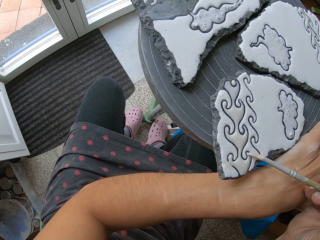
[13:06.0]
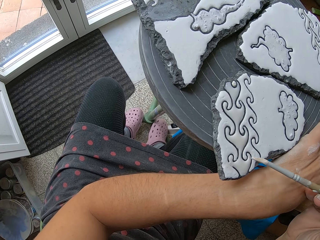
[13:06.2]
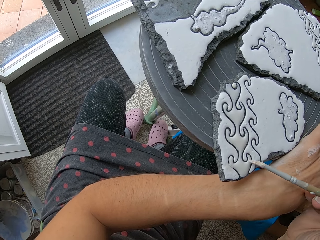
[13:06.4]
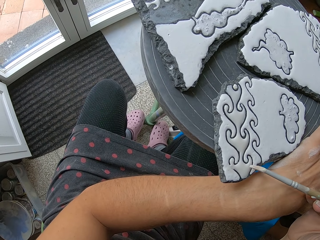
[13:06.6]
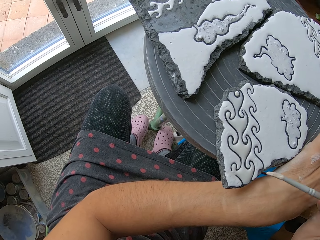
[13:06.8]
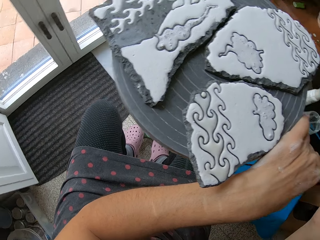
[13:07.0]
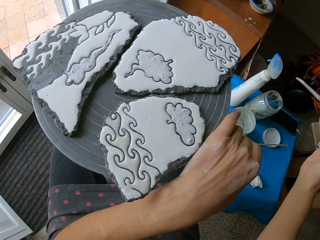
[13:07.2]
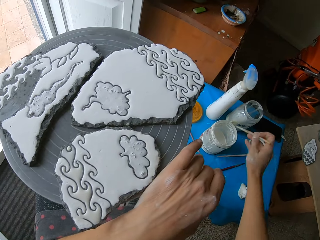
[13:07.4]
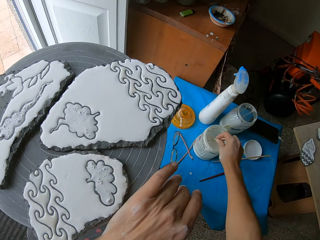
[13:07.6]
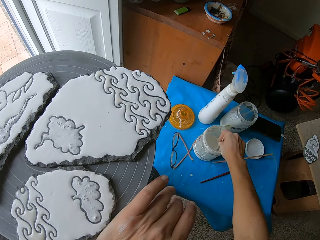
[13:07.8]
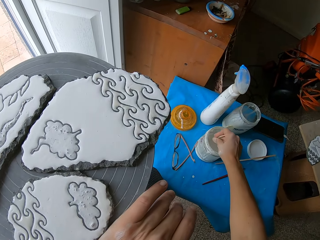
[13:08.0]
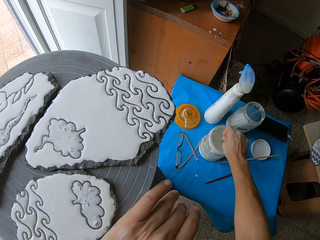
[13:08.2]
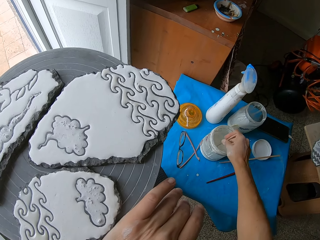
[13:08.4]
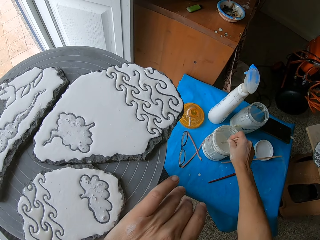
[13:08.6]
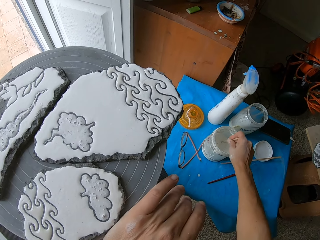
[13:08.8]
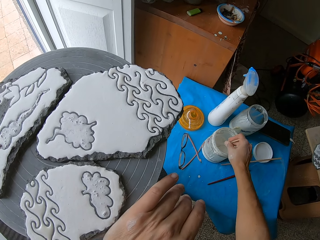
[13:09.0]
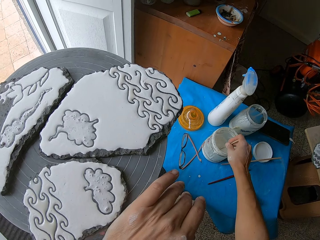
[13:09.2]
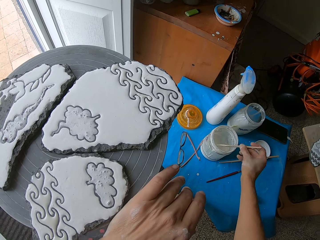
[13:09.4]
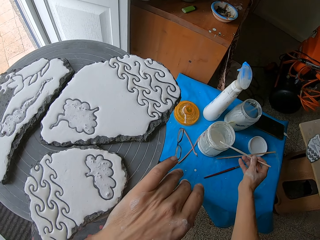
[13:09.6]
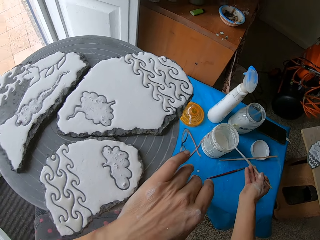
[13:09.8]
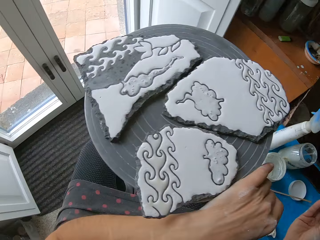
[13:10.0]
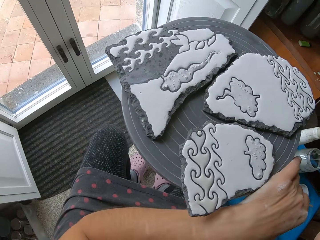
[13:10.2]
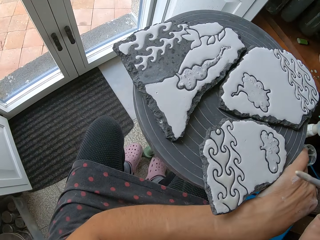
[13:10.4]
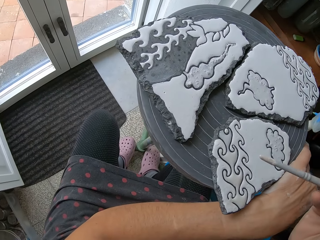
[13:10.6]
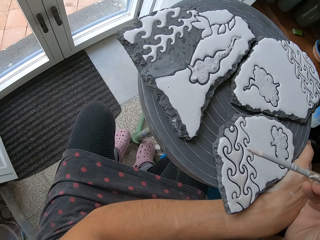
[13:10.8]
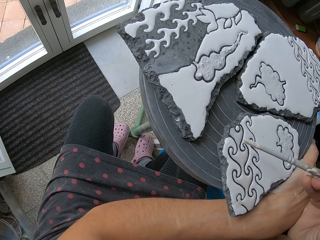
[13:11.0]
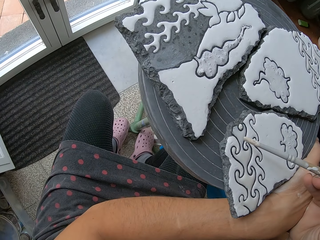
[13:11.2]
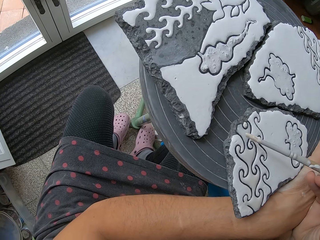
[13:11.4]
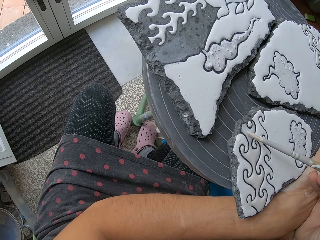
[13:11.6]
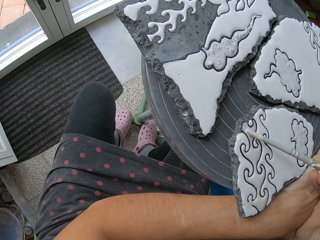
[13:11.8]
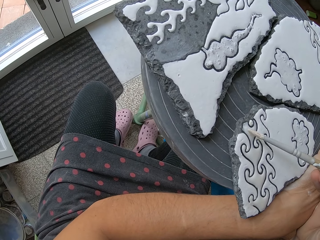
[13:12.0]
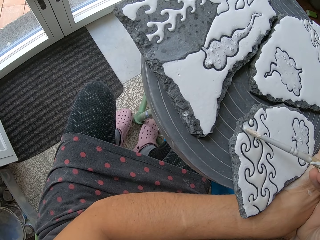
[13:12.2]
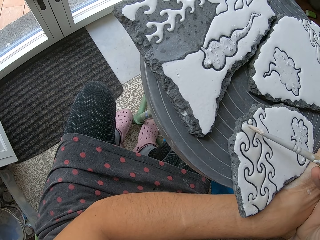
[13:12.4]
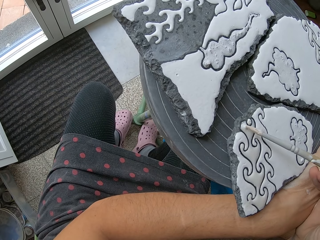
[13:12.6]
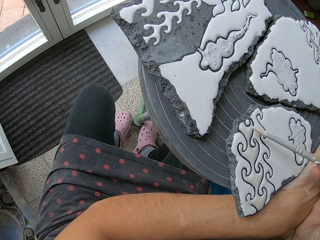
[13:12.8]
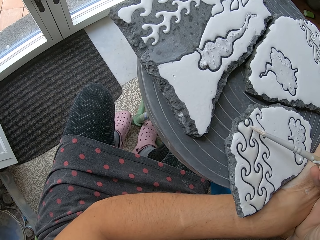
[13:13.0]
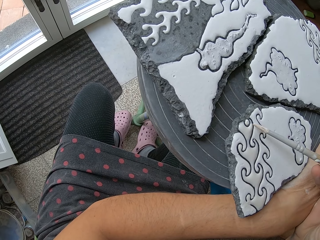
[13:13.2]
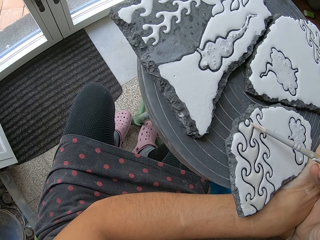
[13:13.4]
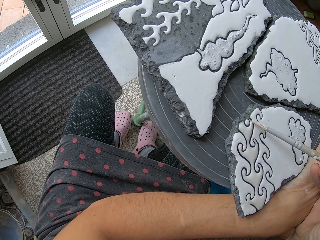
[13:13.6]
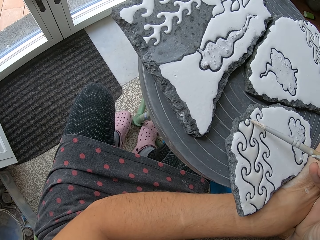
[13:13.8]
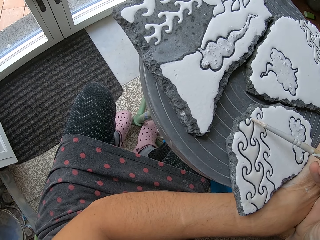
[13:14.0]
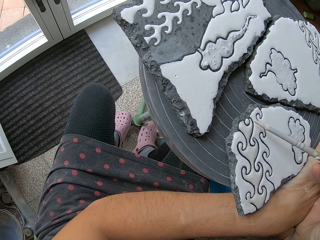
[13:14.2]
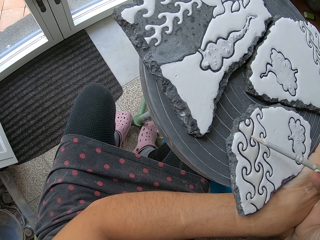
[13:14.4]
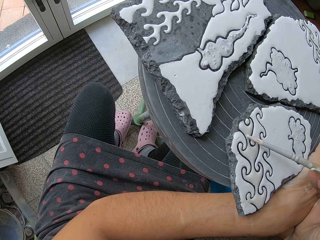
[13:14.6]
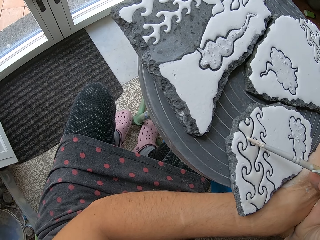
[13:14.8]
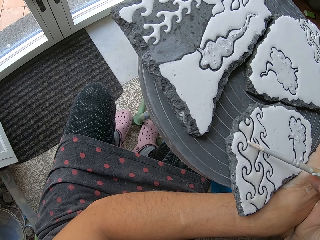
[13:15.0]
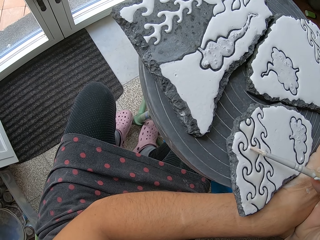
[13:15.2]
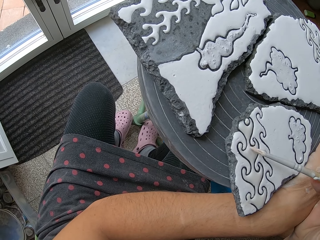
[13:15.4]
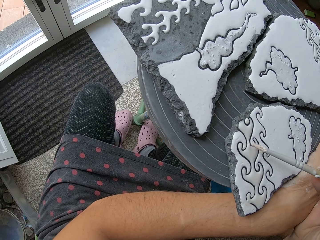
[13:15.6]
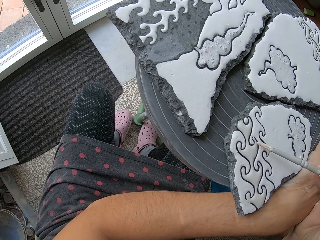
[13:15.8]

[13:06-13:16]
The camera wearer stirs the paint in the container on the table with the paint brush in her right hand. She takes paint from the container with the paint brush in her right hand. She paints the clay work on the table stand with the paint brush in her right hand.

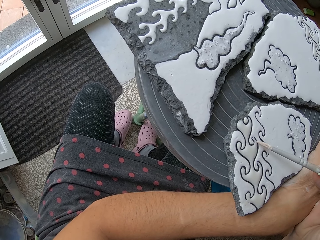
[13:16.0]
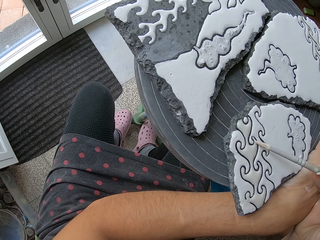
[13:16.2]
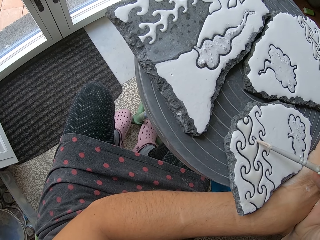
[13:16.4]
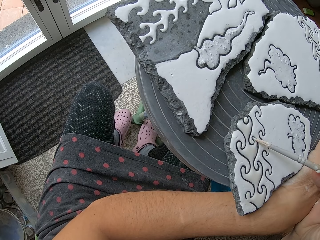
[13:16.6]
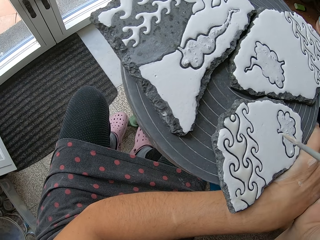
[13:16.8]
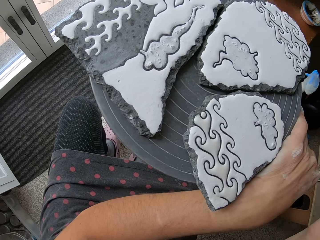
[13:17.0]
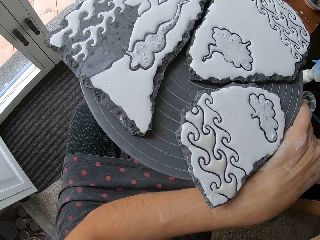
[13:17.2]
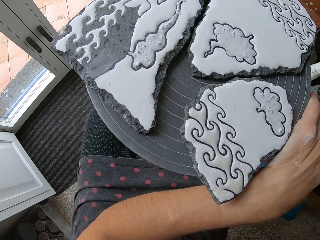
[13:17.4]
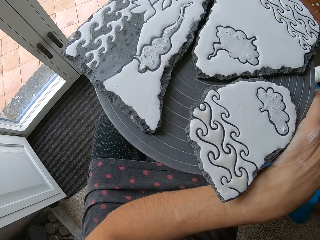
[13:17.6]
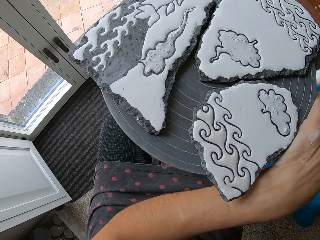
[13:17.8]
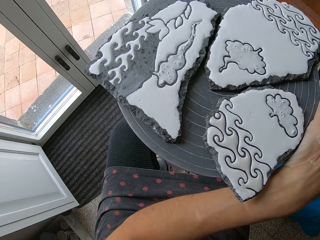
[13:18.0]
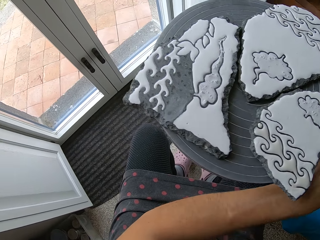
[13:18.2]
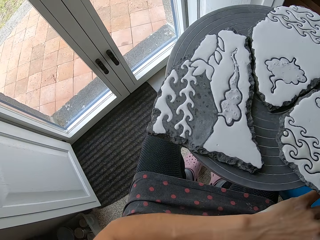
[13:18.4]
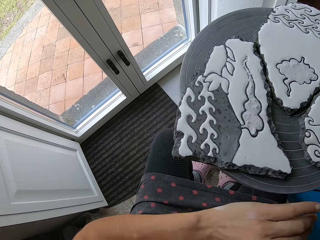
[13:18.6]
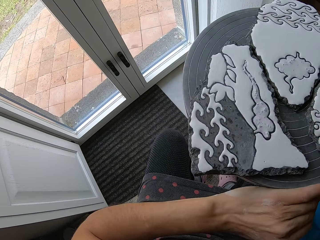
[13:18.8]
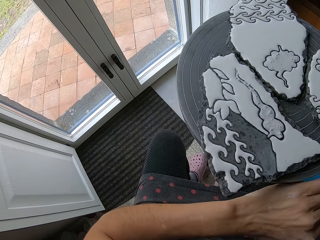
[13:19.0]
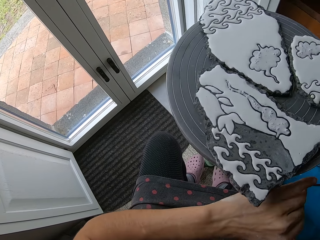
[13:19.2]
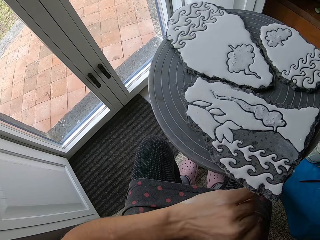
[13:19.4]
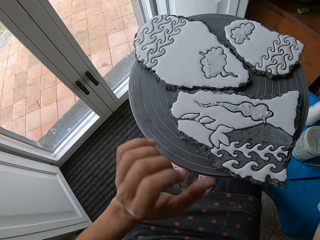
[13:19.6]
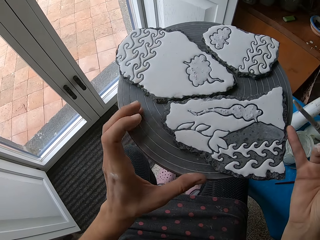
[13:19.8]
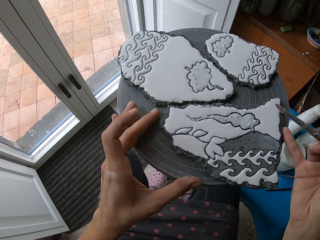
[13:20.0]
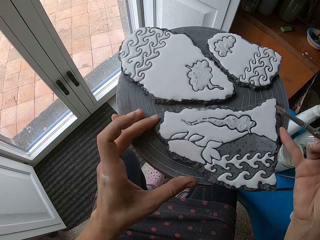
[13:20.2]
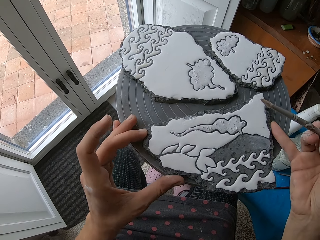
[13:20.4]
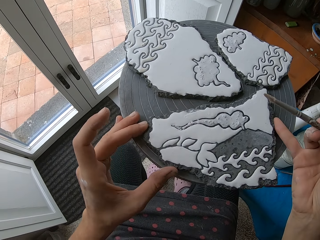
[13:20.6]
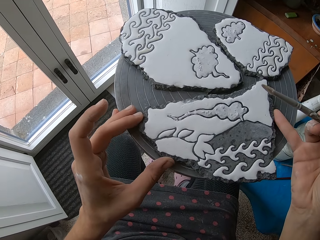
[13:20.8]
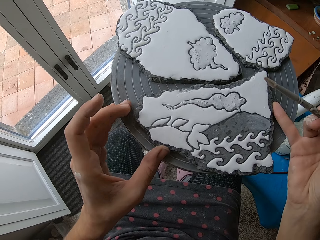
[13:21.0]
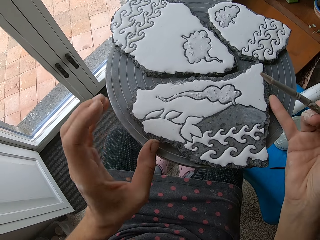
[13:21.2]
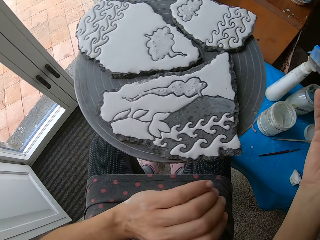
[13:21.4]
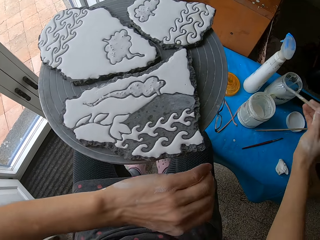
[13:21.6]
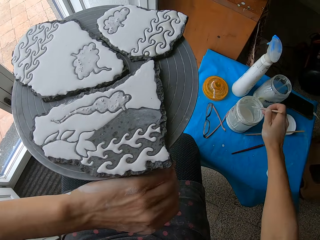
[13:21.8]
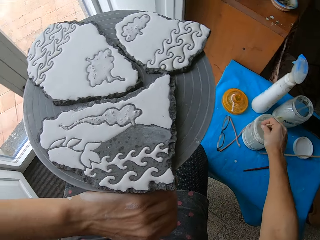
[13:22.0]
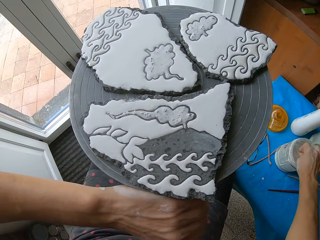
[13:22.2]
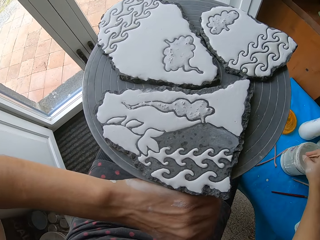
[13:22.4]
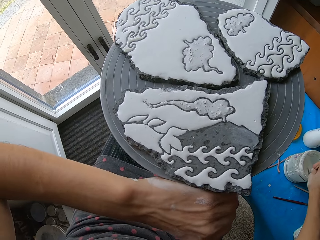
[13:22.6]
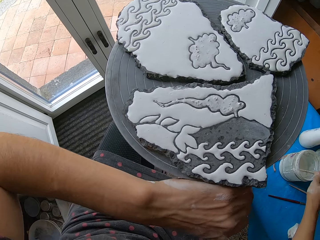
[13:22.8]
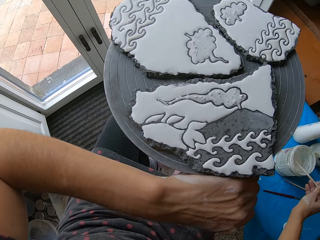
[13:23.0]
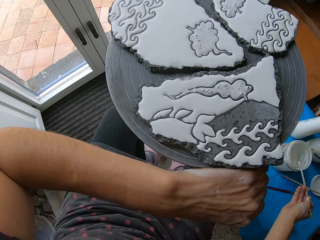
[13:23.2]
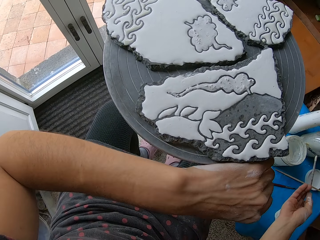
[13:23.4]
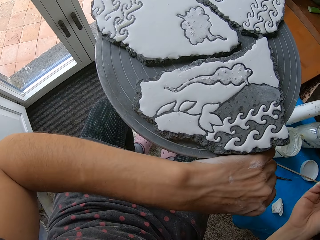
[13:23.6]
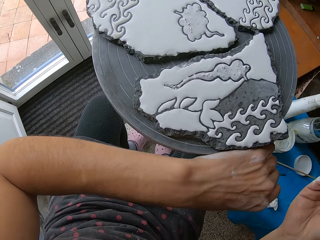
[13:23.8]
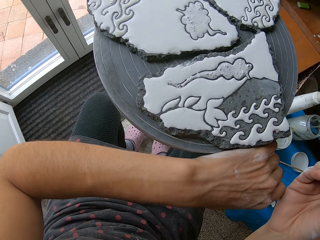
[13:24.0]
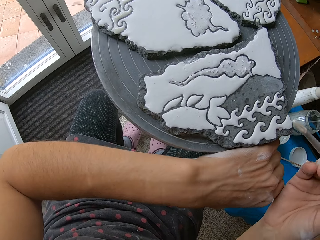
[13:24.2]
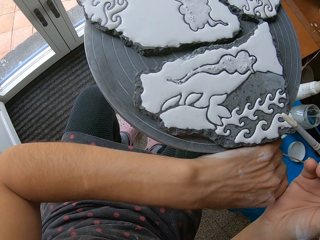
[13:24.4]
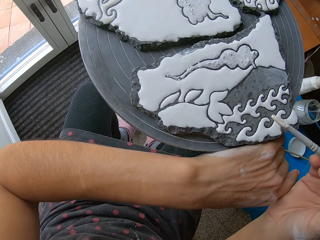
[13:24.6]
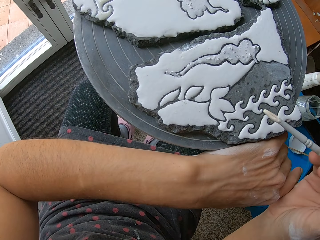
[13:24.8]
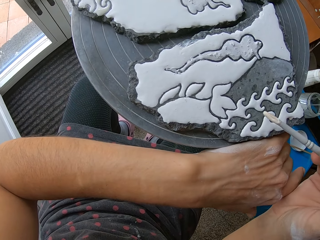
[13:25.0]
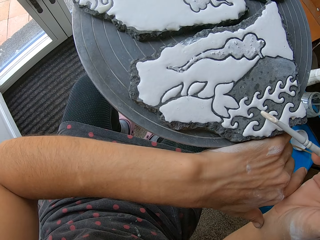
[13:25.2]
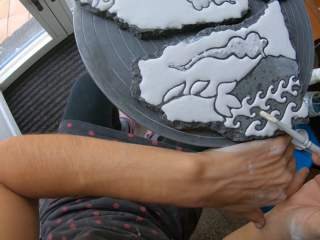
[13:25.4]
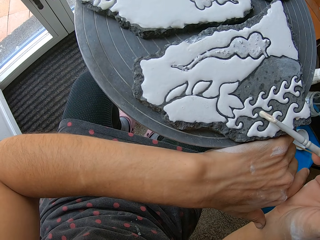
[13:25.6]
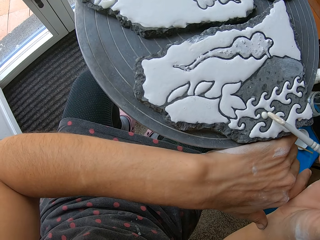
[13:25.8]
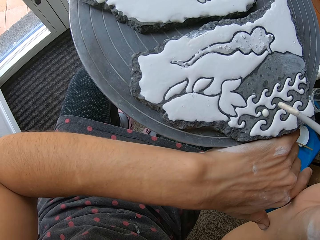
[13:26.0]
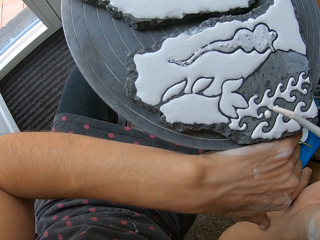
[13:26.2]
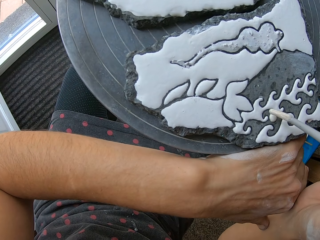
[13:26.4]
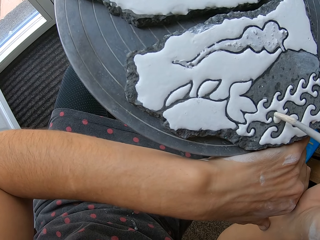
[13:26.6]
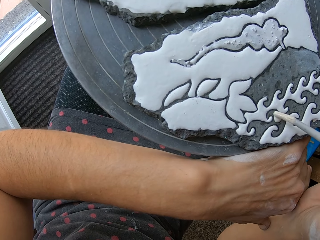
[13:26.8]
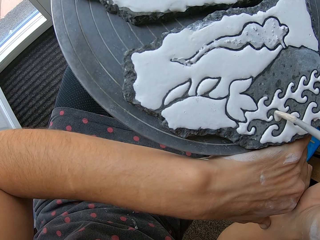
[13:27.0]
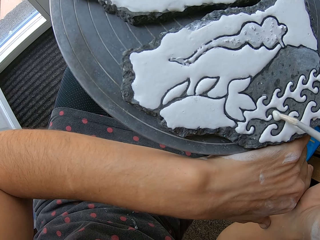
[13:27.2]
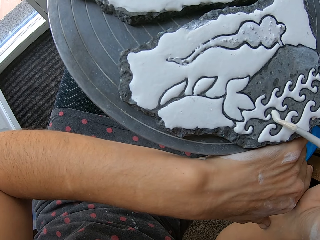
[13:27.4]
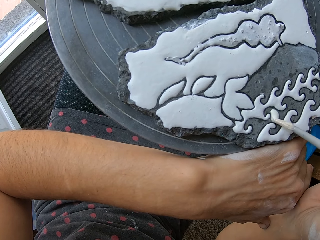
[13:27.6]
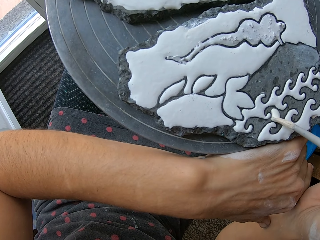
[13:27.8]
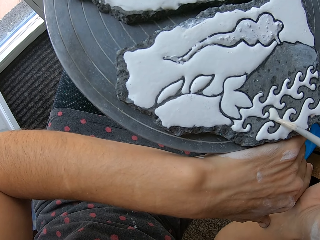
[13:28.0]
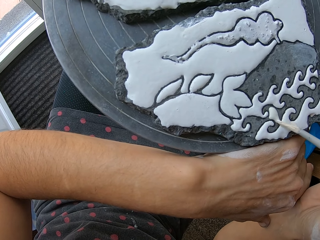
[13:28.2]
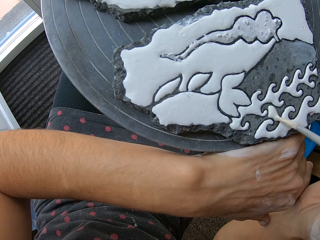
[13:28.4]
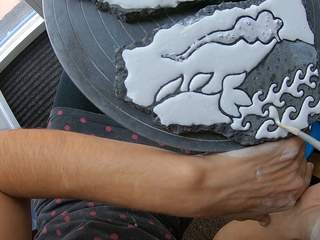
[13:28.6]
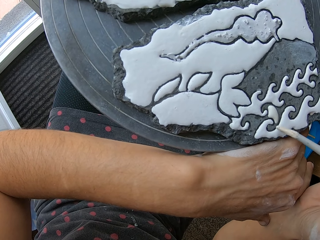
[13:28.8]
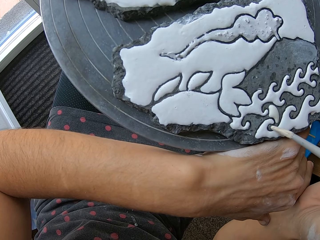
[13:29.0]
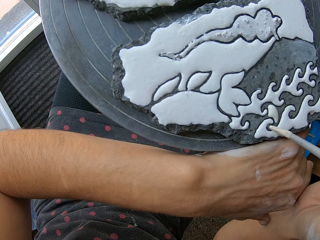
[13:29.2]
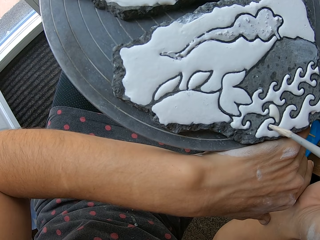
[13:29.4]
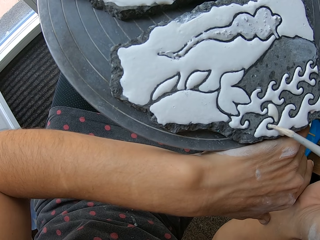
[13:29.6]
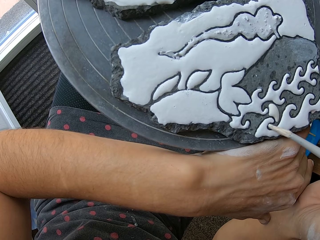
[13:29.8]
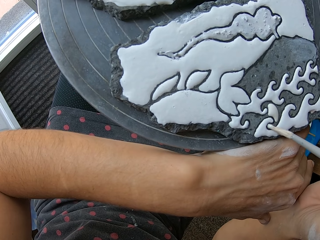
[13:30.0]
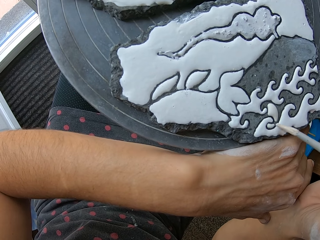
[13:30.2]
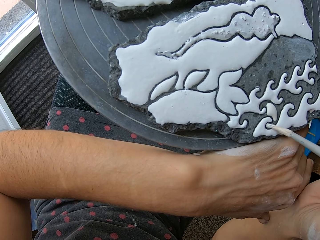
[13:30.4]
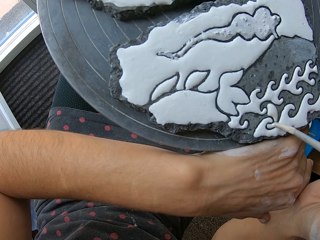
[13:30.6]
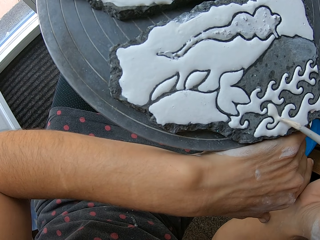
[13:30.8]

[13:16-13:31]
The camera wearer rolls the table top with her left hand. She tilts the table. She moves a clay work on the table top with both her hands. She adjusts the clay work on the table. She stirs the paint in the container on the table with the paint brush in her right hand. She takes paint from the container with the paint brush in her right hand. She paints the clay work on the table stand with the paint brush in her right hand.
